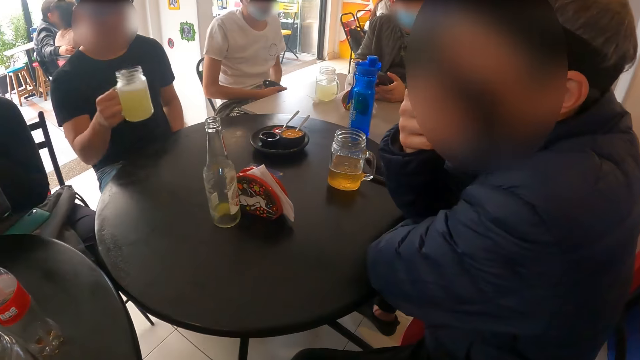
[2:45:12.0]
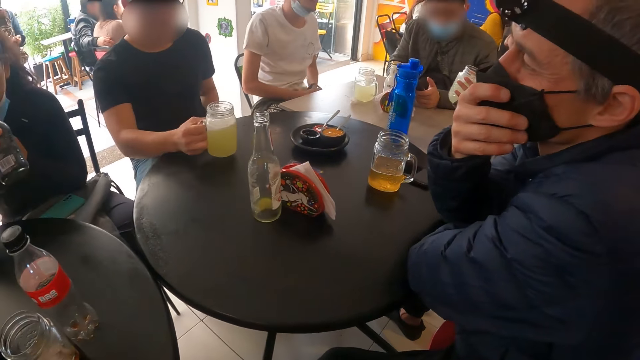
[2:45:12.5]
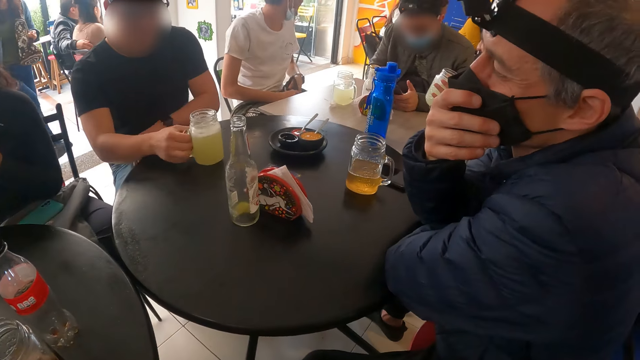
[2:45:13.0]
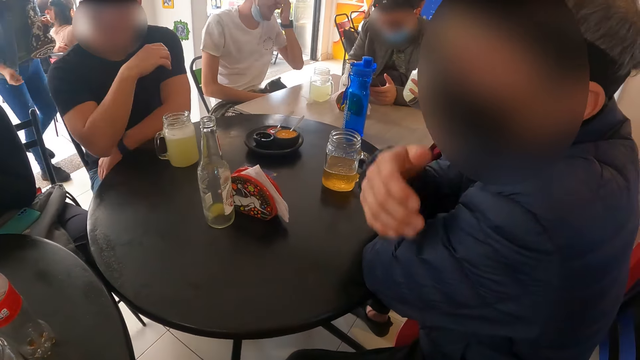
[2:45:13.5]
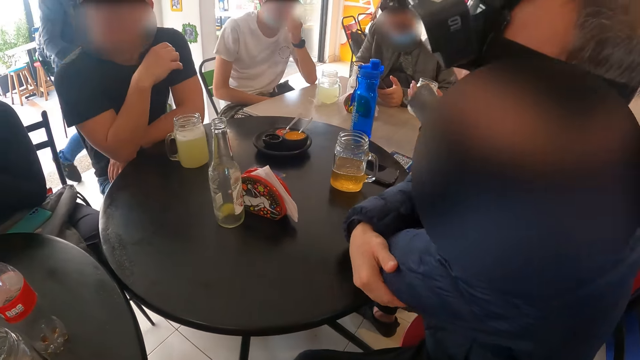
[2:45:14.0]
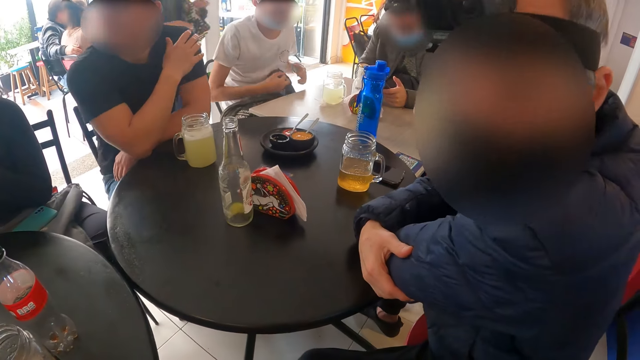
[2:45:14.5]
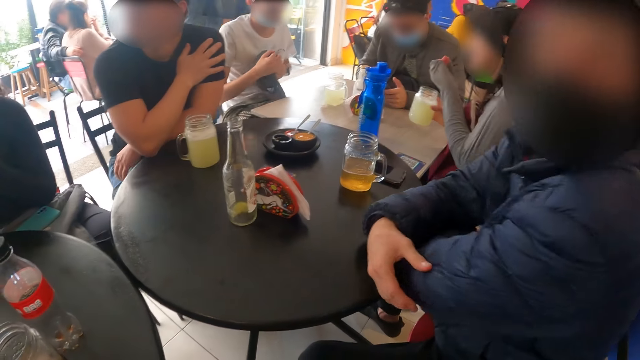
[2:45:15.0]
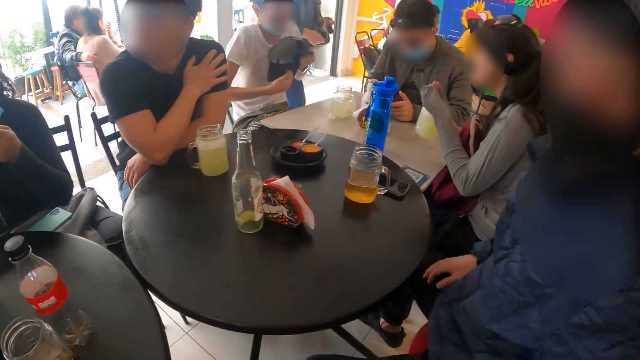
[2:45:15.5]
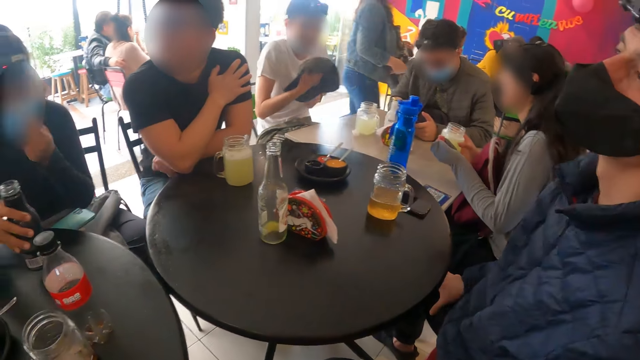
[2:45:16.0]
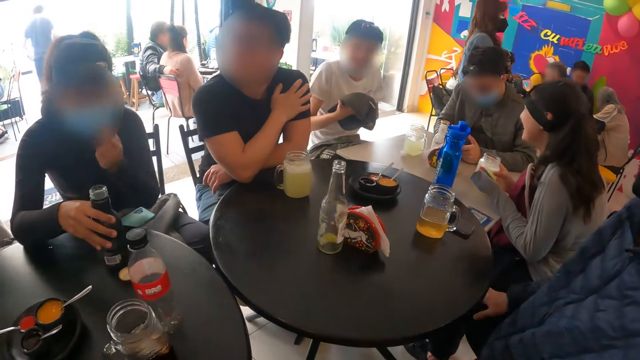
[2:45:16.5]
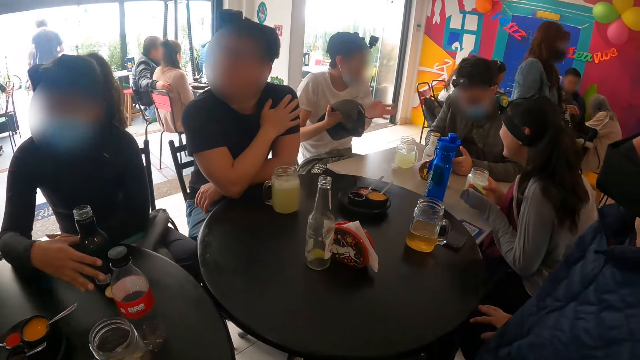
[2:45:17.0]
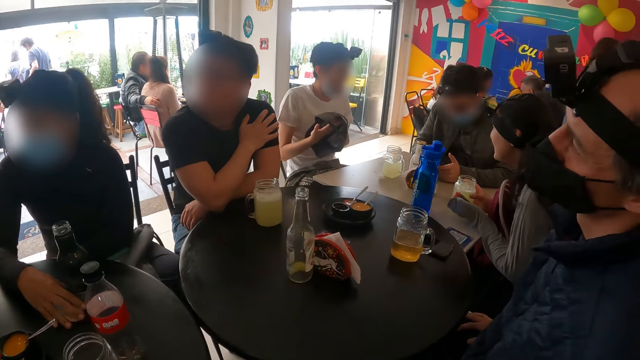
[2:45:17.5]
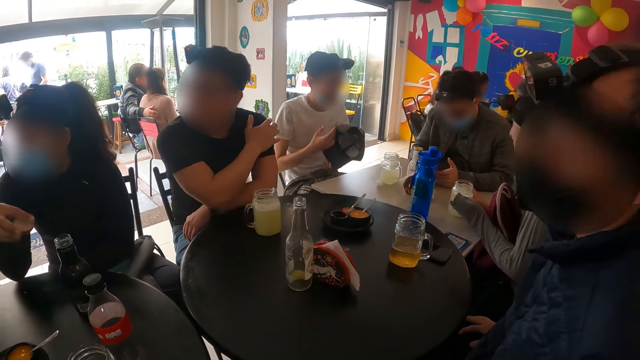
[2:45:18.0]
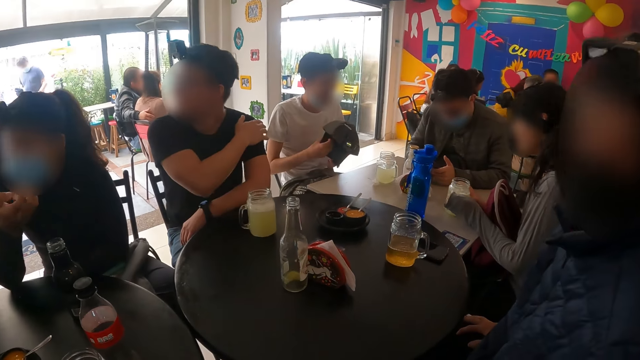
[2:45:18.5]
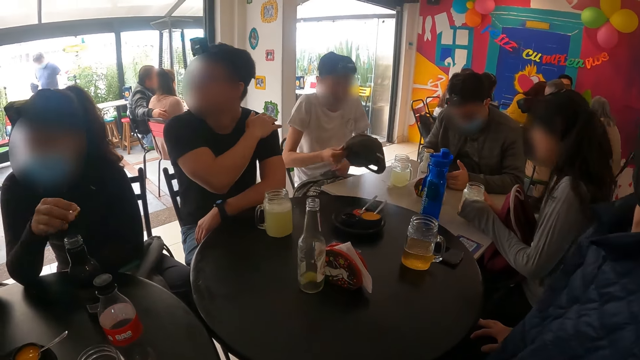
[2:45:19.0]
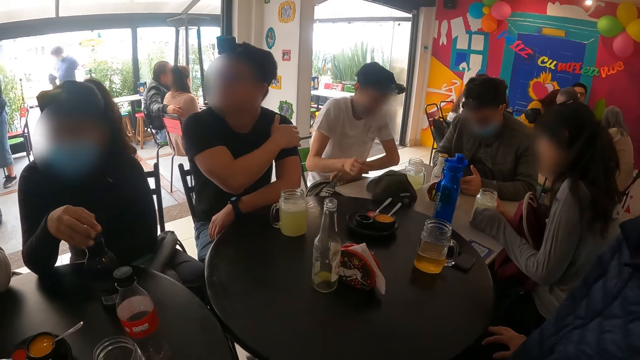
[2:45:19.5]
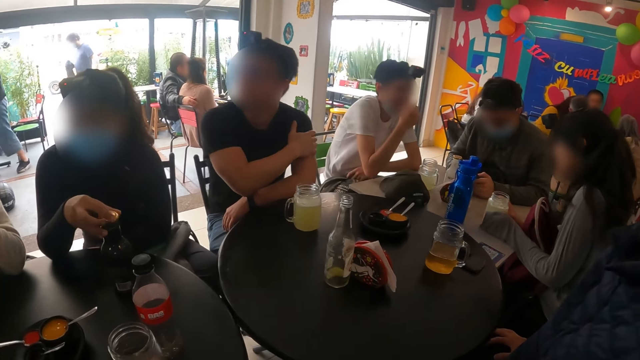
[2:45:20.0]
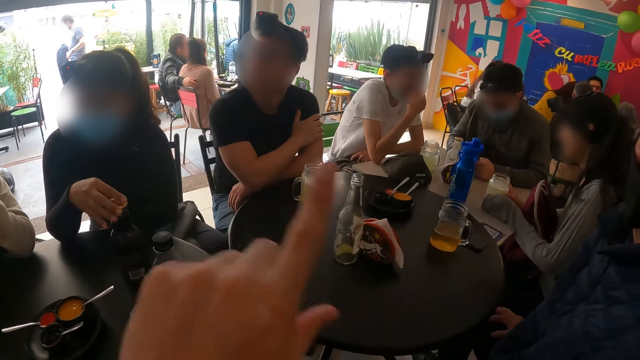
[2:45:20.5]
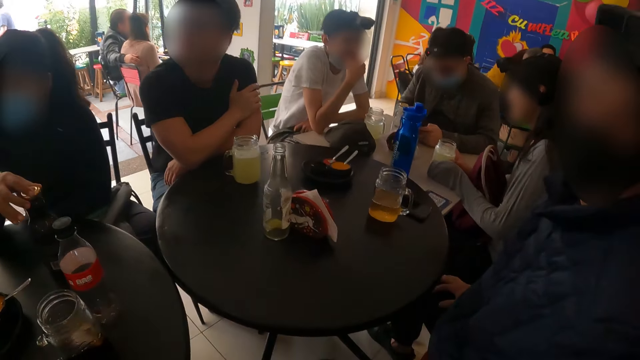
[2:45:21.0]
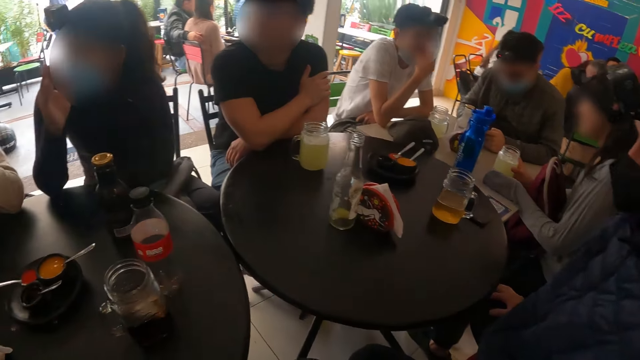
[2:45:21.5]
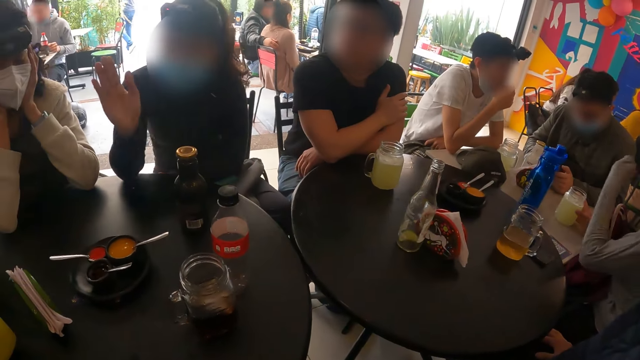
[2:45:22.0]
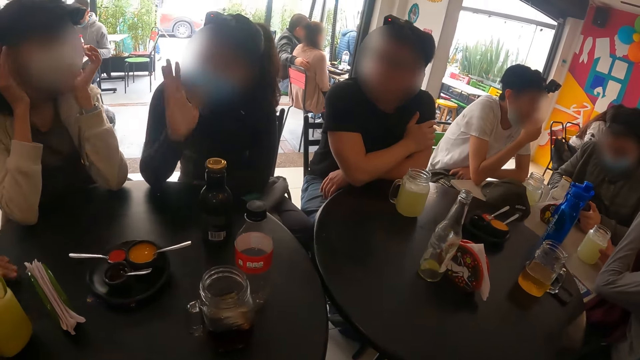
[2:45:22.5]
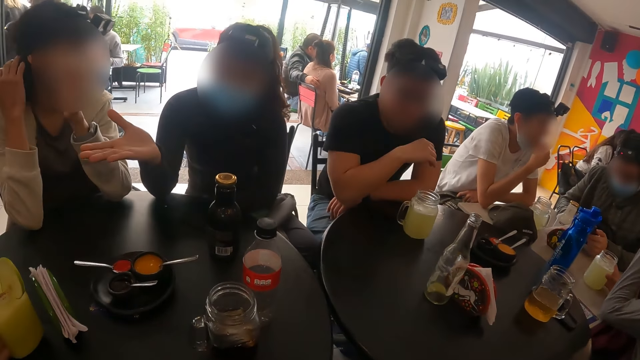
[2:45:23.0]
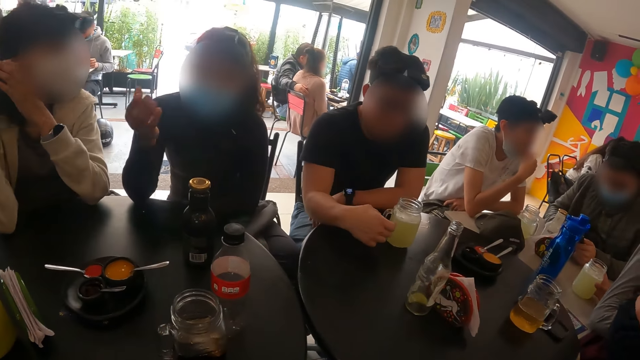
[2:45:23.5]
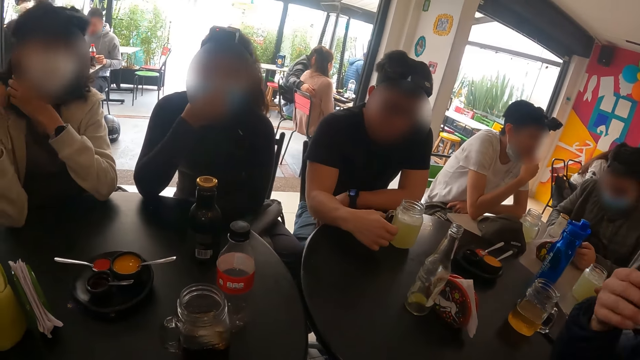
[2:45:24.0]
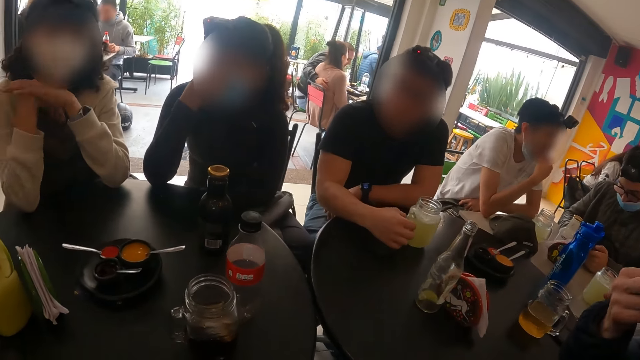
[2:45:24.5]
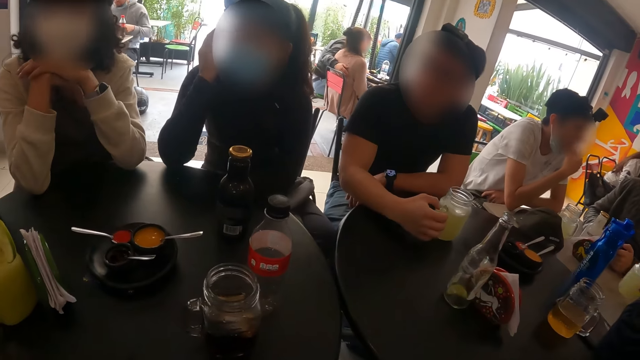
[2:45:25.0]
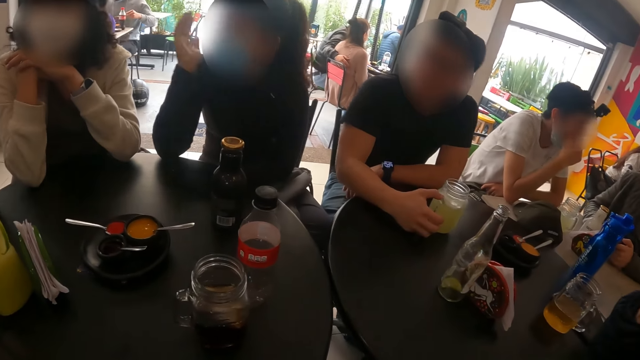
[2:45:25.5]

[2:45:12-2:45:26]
A person places a glass on the table. Another person chats with the camera wearer. The camera wearer chats with friends and looks around. Another person chats with friends.

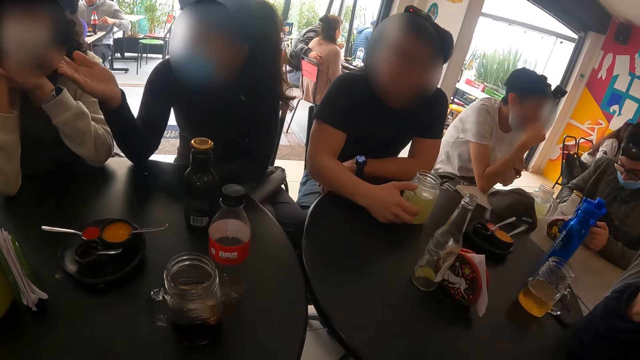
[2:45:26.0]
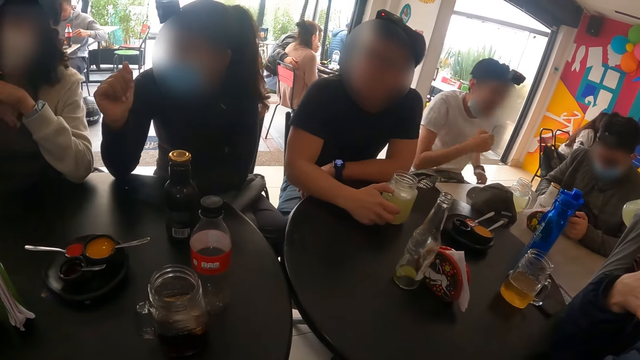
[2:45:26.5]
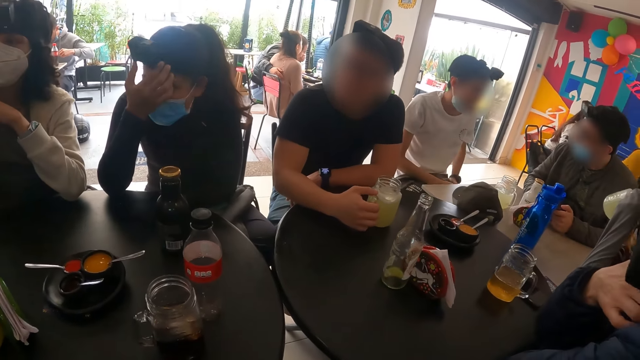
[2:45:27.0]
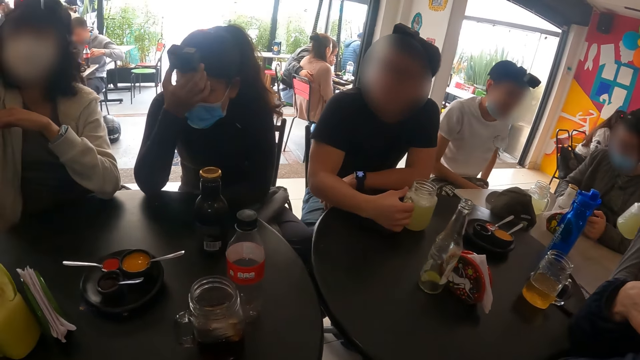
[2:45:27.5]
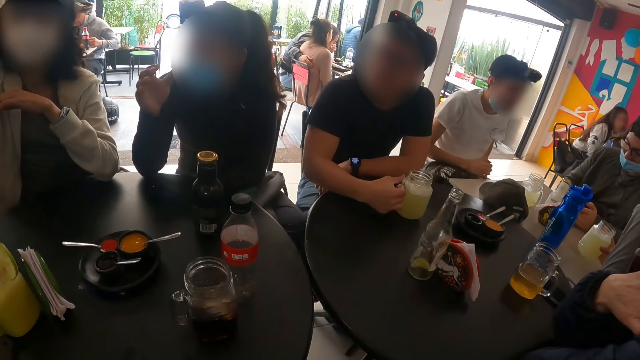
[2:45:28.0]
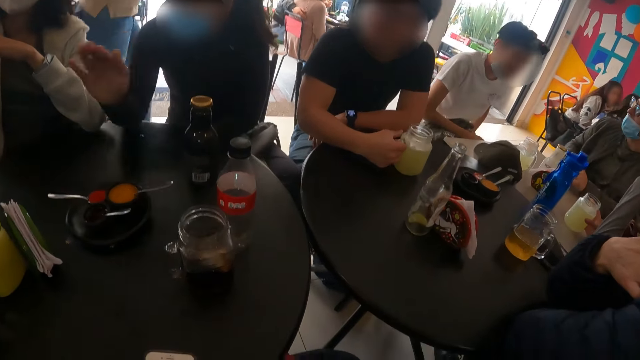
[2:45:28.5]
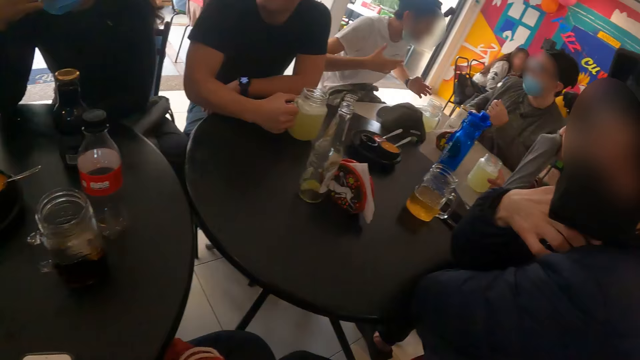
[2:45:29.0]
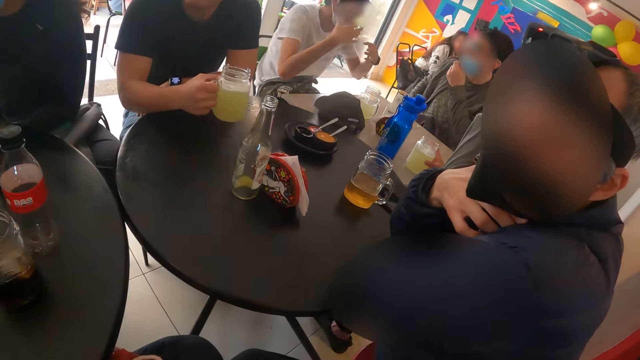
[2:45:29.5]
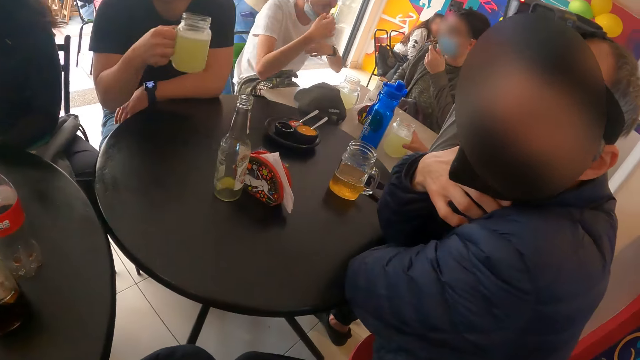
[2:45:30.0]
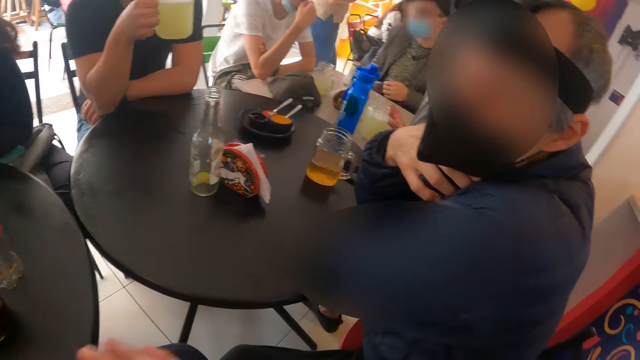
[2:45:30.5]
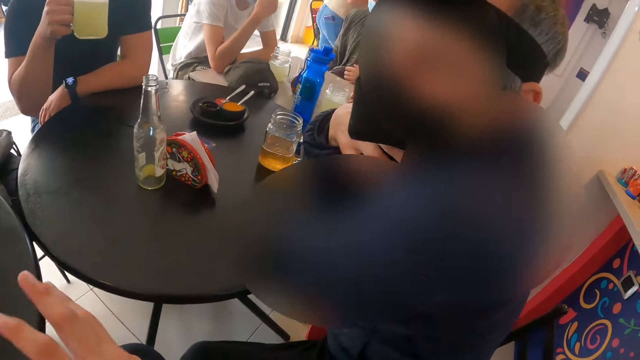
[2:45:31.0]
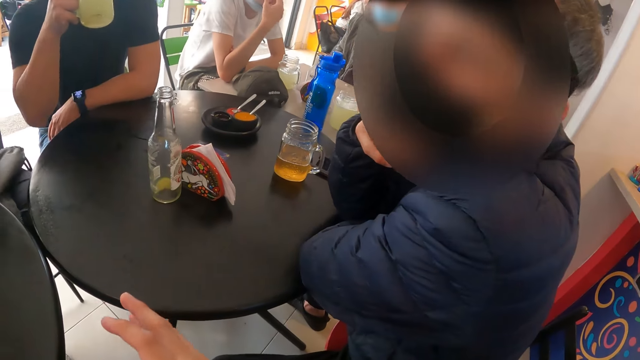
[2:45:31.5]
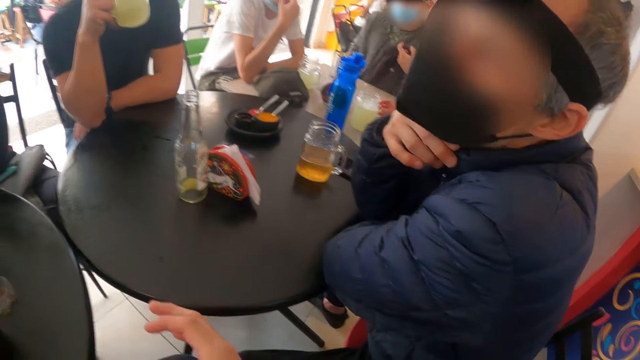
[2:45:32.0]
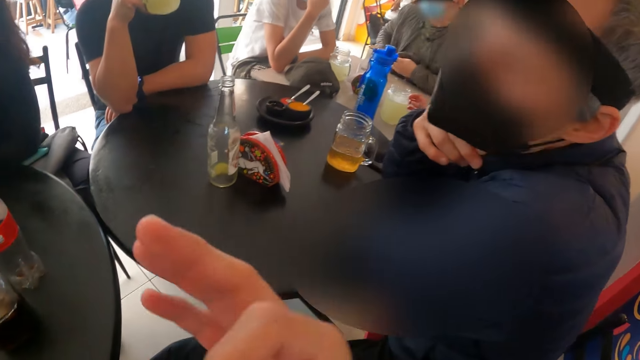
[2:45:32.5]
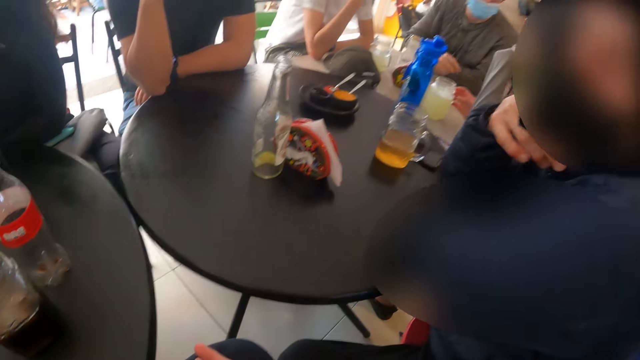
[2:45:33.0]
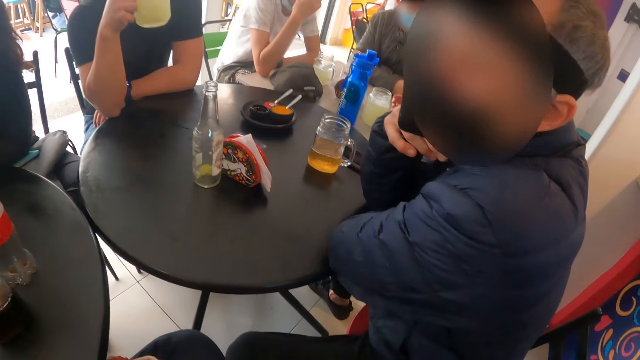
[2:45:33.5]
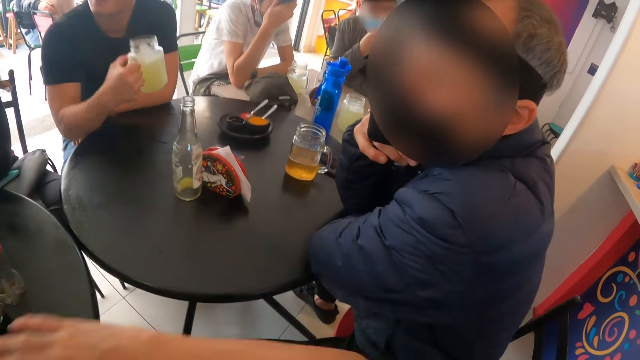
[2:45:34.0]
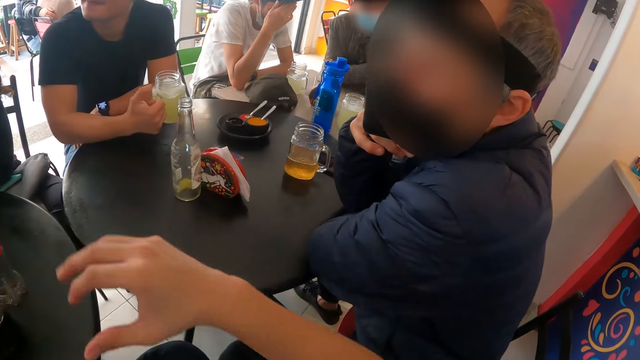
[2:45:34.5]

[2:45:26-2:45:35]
The camera wearer looks around. A person drinks from the glass. The camera wearer chats with another person.
